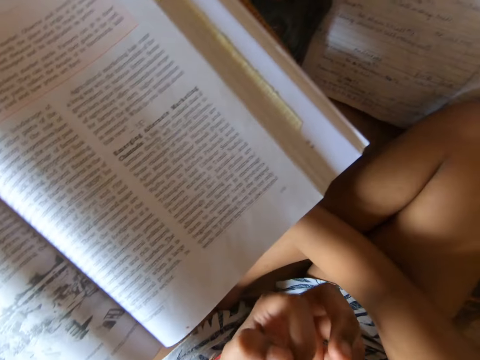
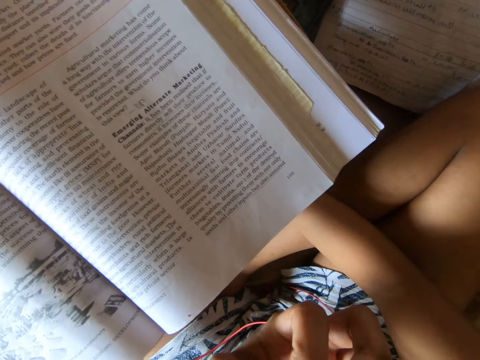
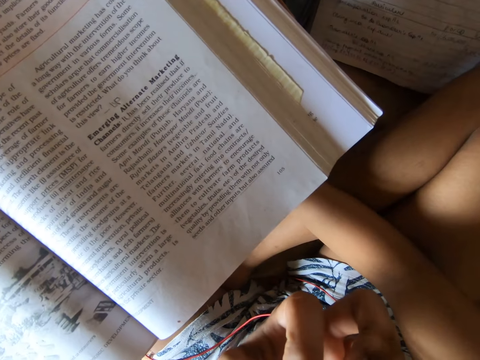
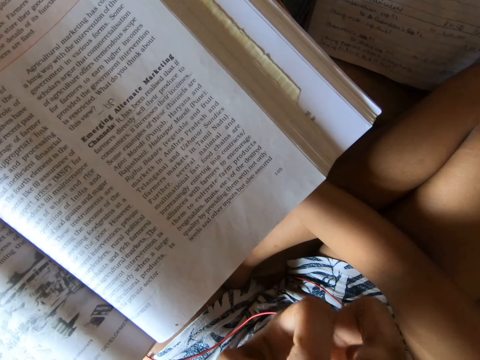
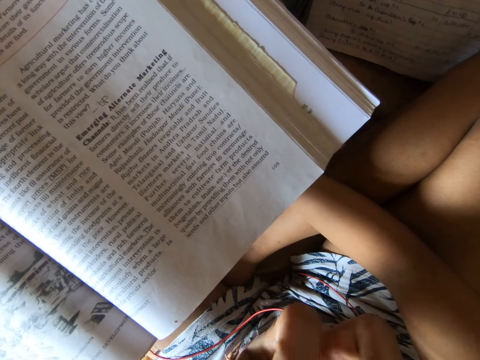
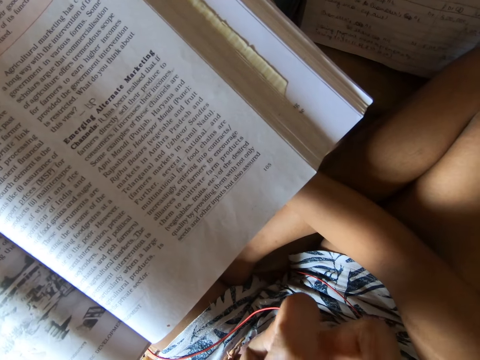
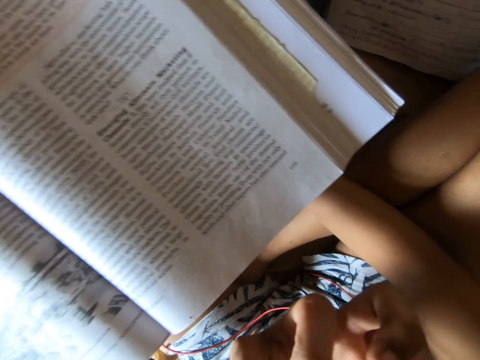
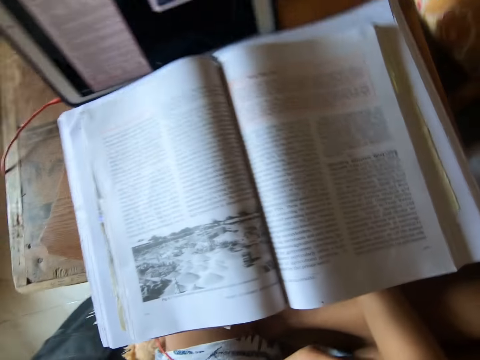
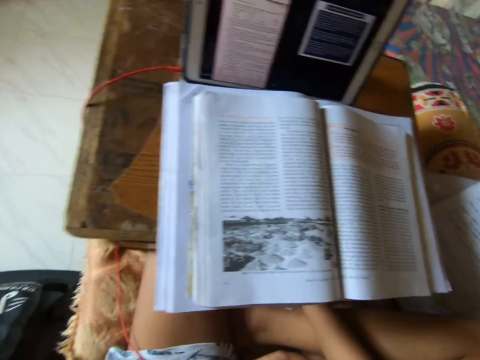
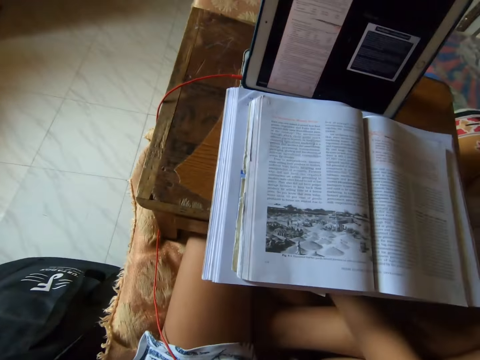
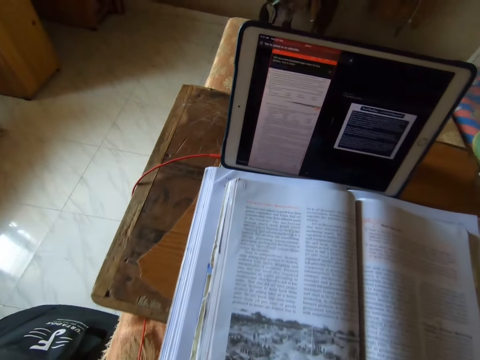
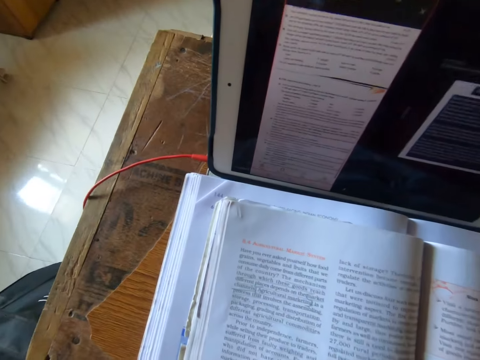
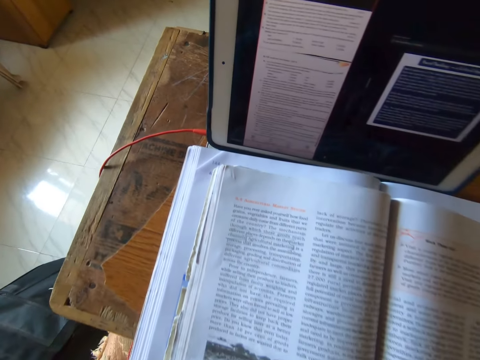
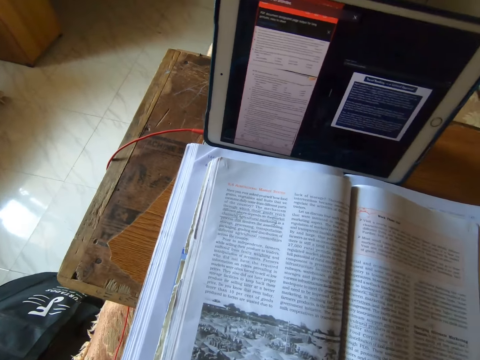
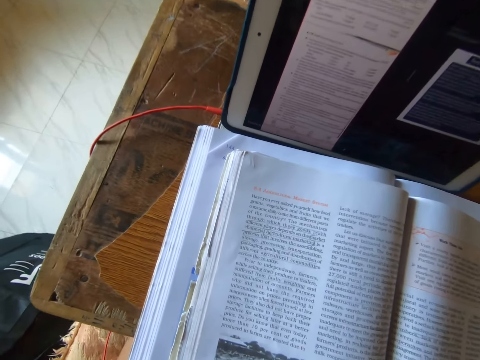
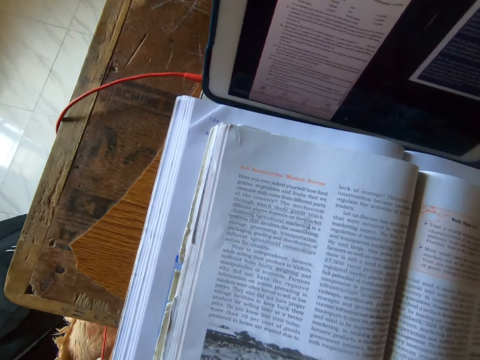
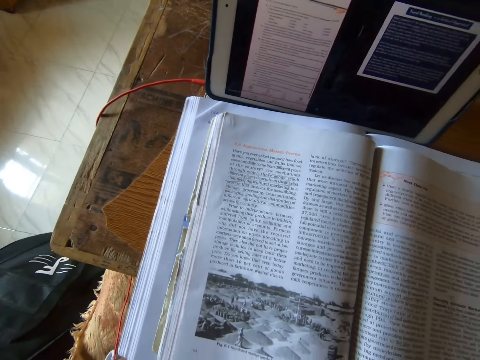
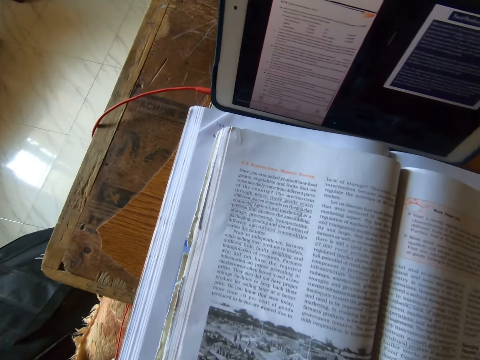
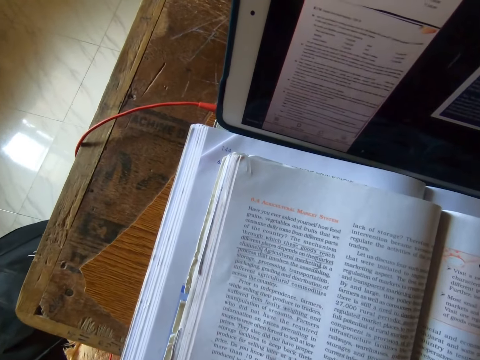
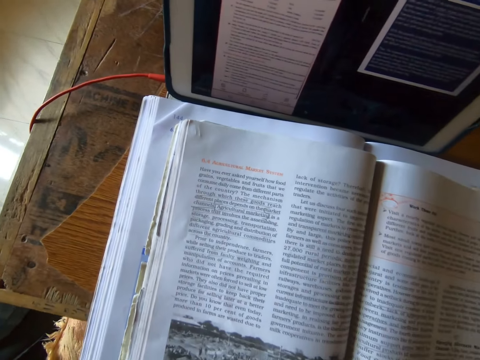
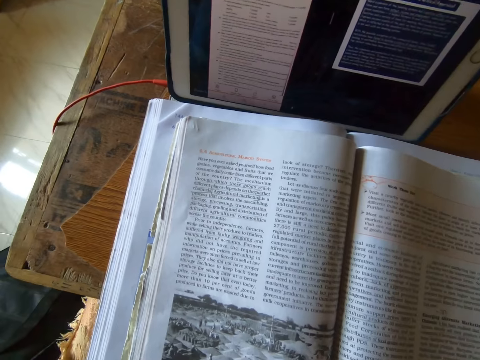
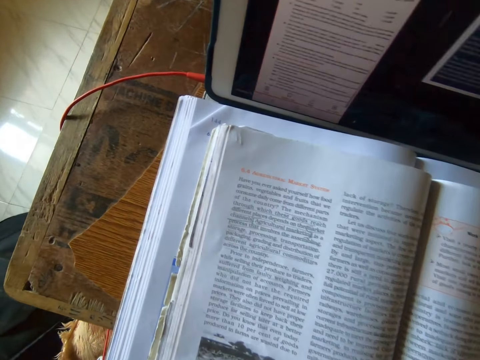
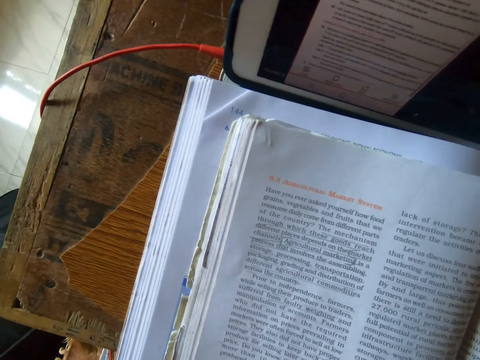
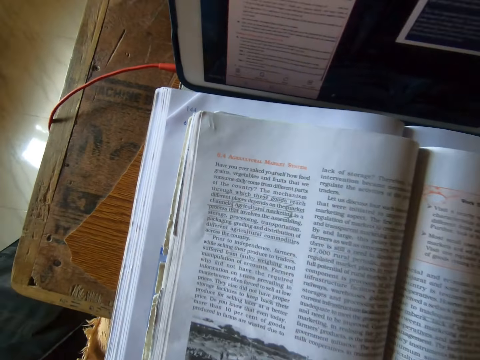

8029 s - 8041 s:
The camera wearer holds something. They read from a textbook on the table. They read out loud from the textbook.

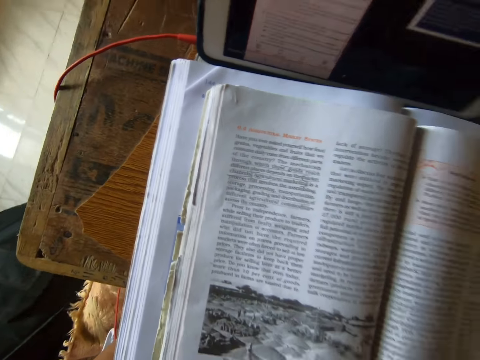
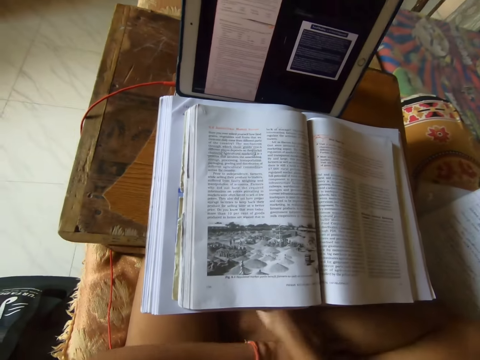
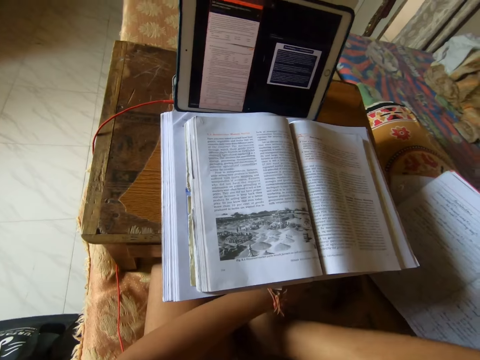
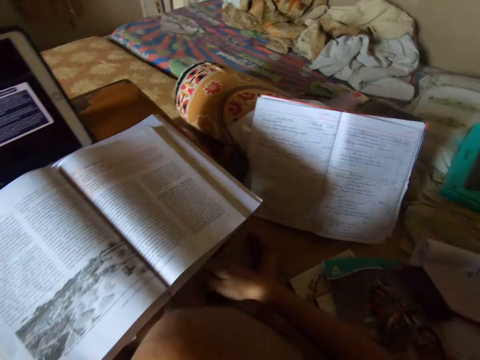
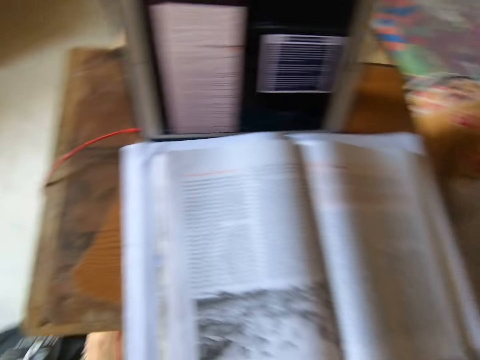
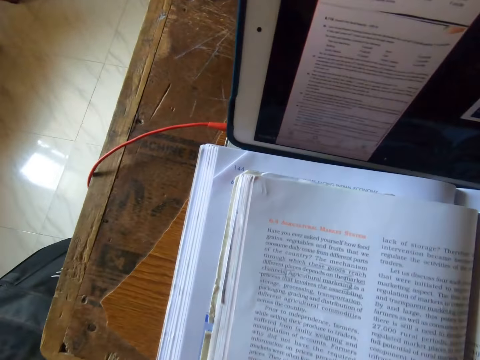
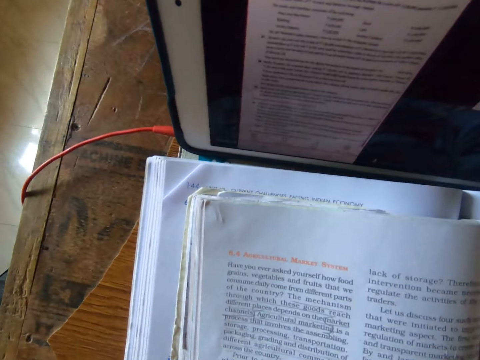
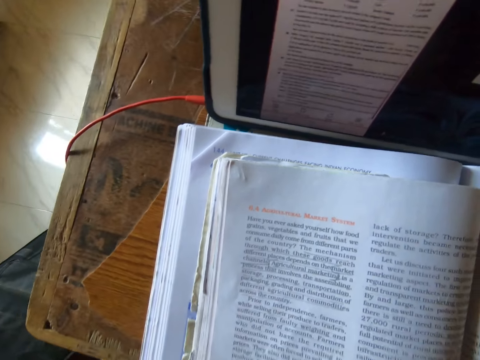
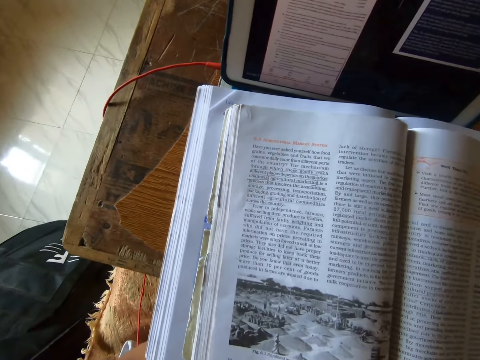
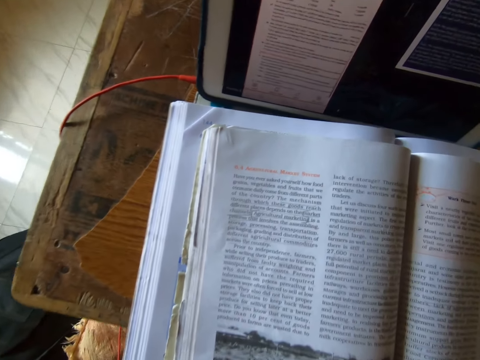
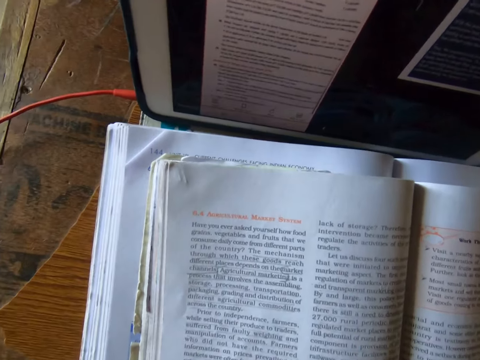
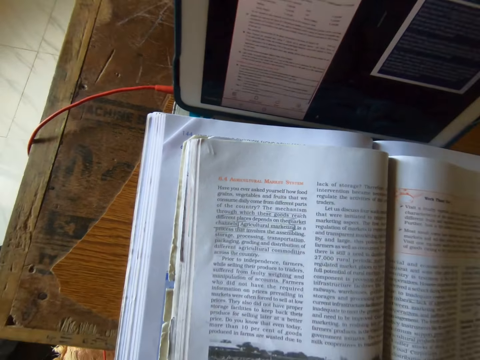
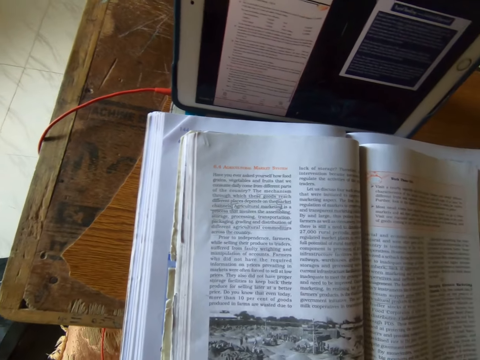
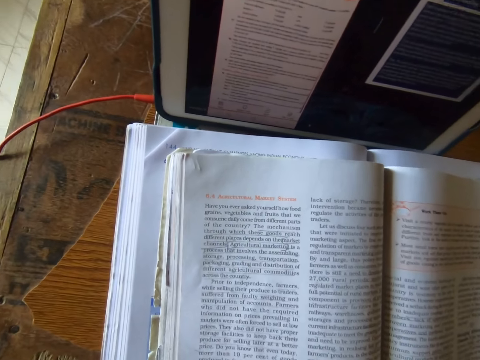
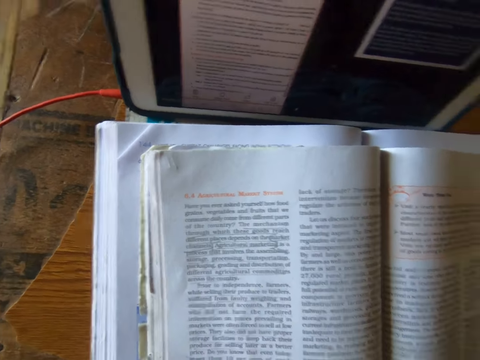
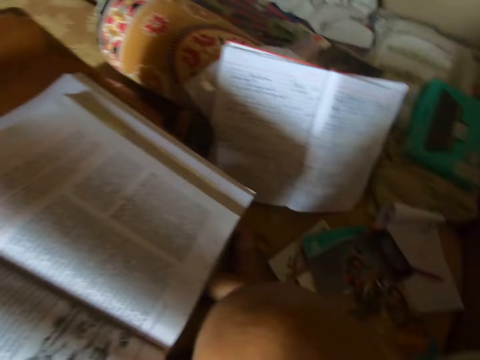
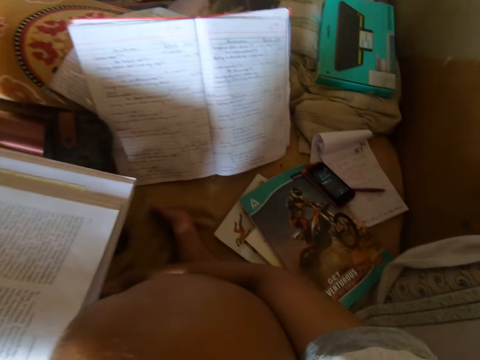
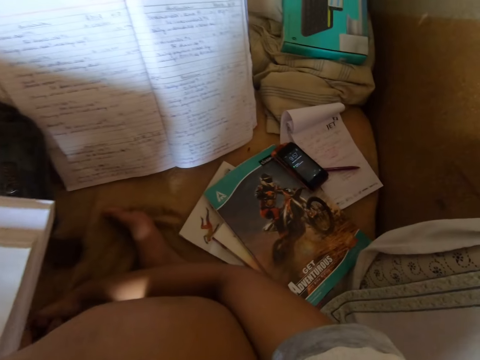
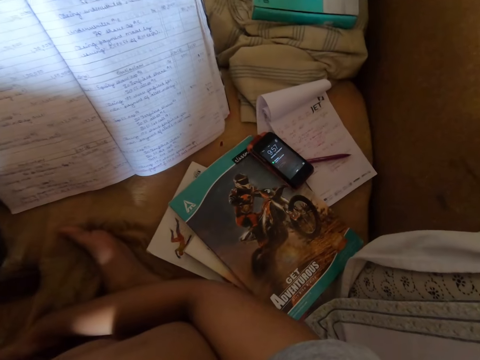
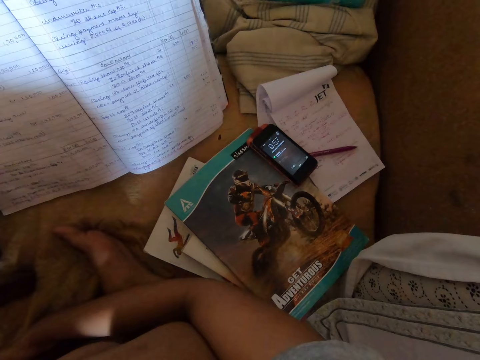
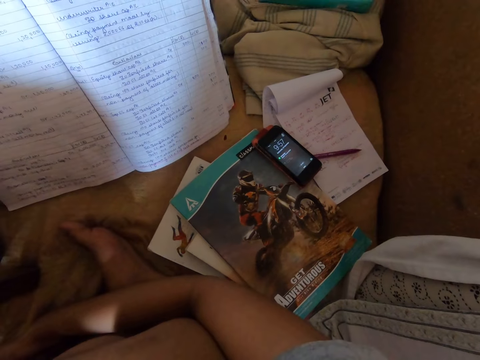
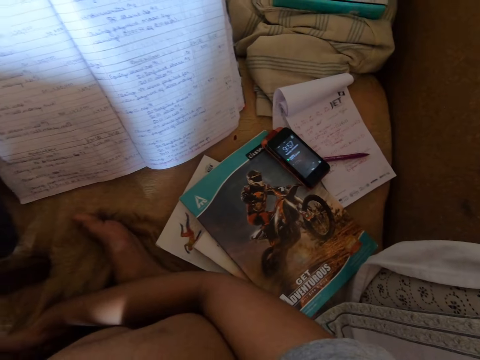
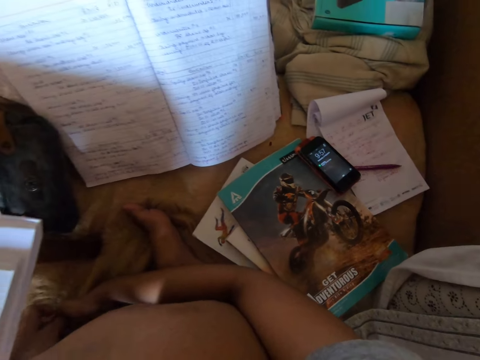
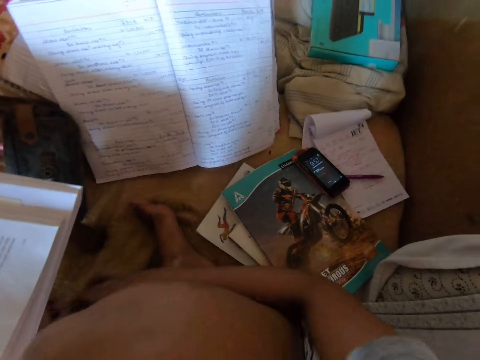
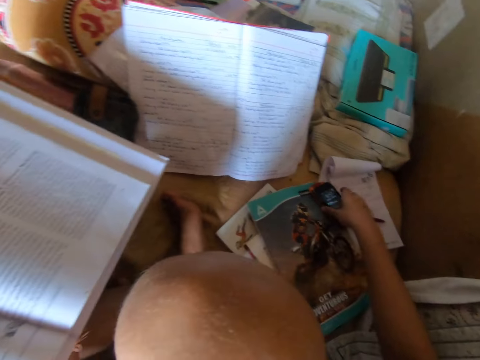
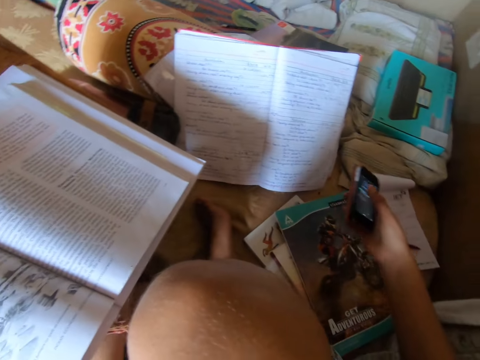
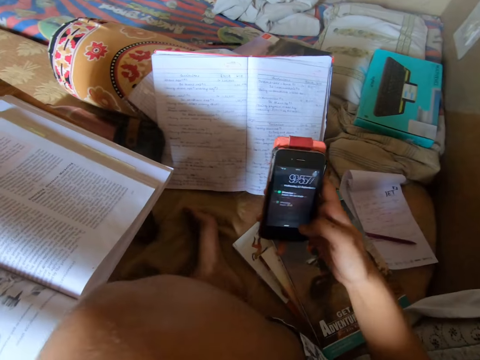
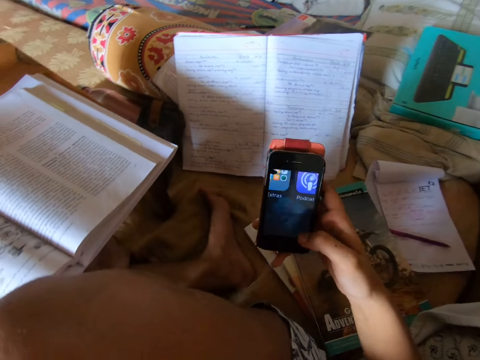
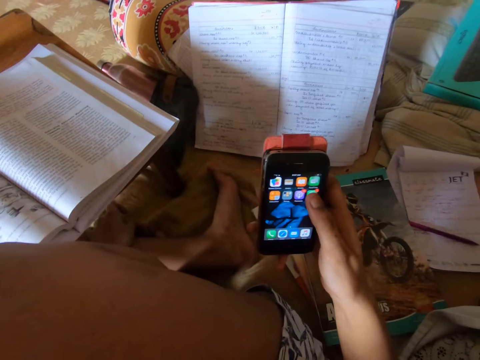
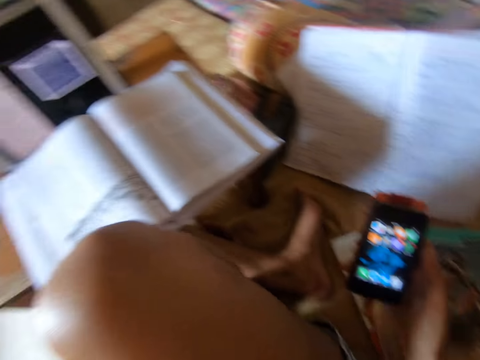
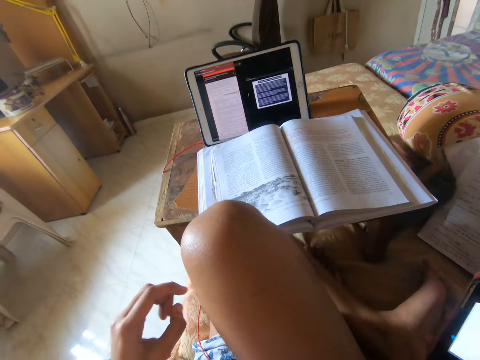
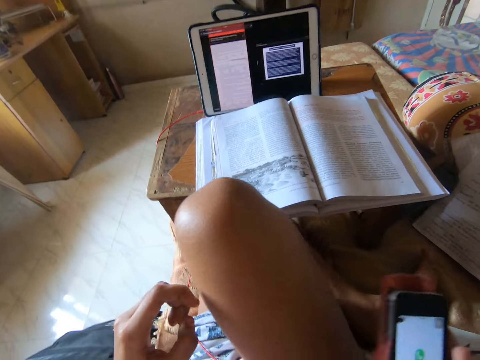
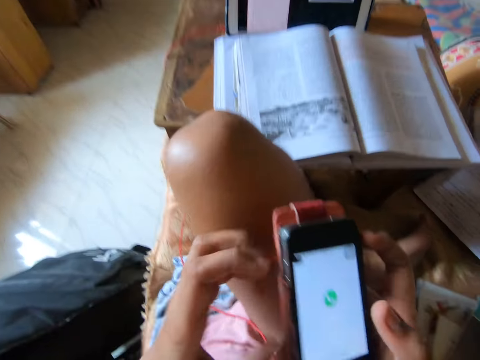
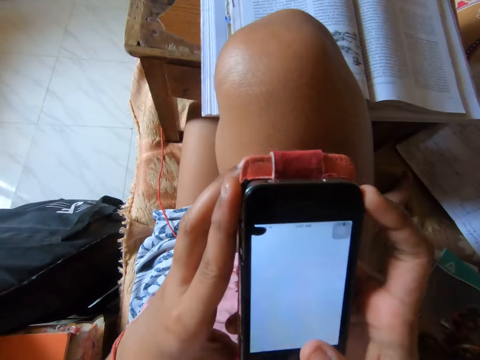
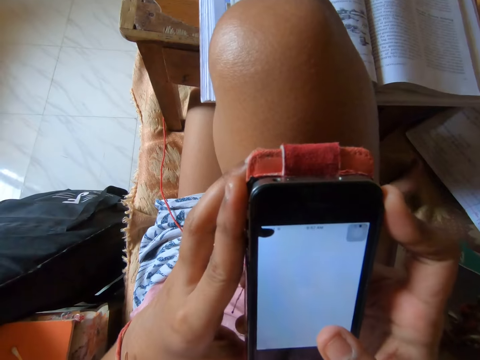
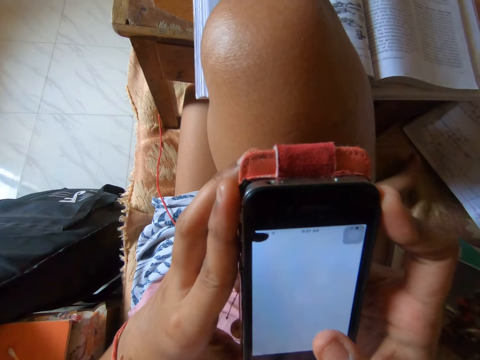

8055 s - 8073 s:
The camera wearer lifts her leg and holds her leg. She looks at the book. She reads the book. She turns around. She looks at her phone on the bed. She picks up her phone from the bed. She uses the phone. She presses her phone. She turns around. She holds the phone.
